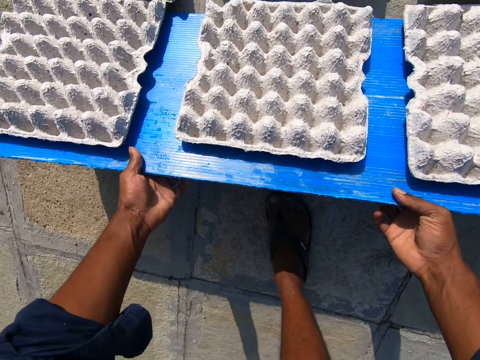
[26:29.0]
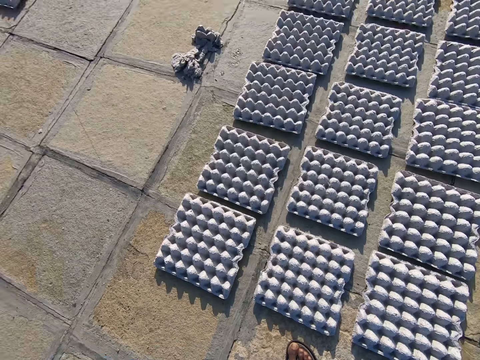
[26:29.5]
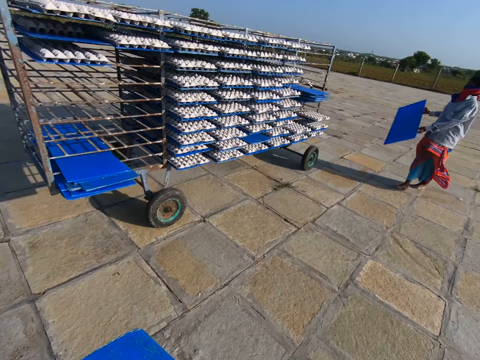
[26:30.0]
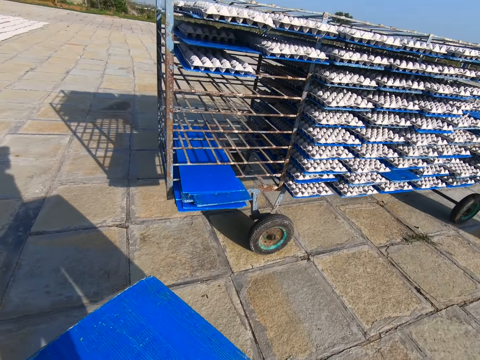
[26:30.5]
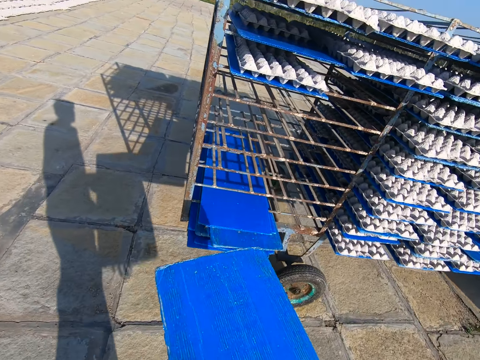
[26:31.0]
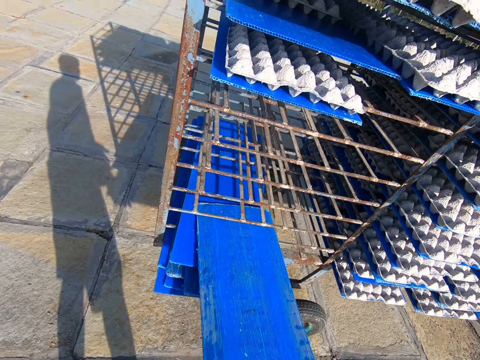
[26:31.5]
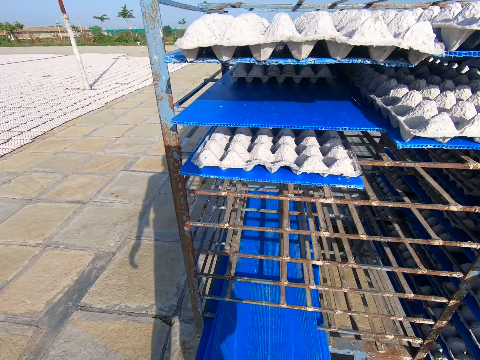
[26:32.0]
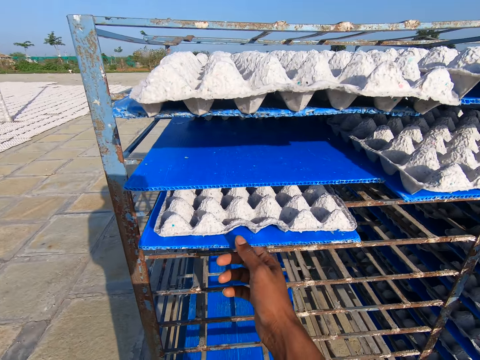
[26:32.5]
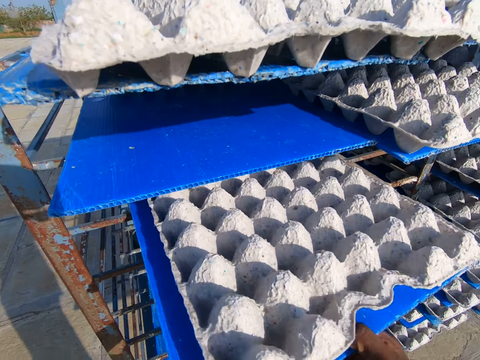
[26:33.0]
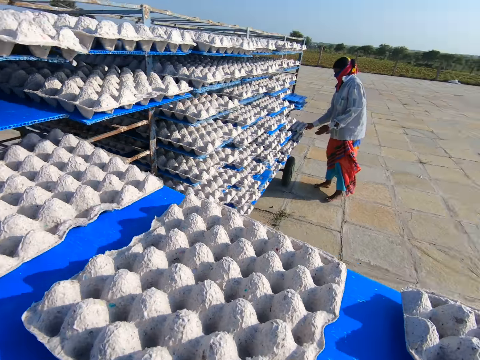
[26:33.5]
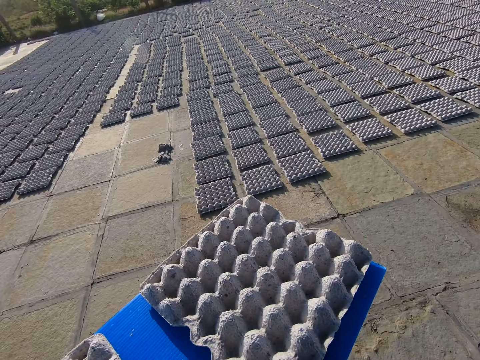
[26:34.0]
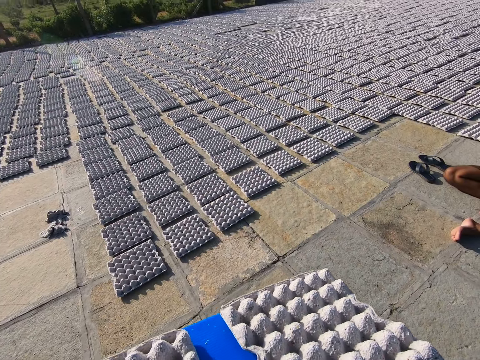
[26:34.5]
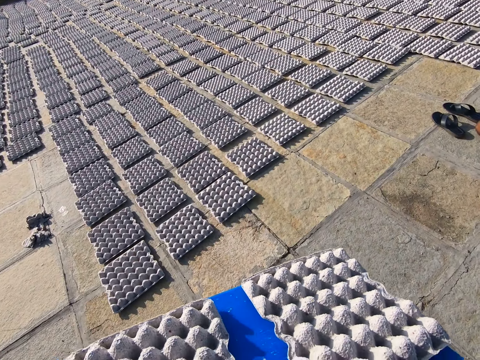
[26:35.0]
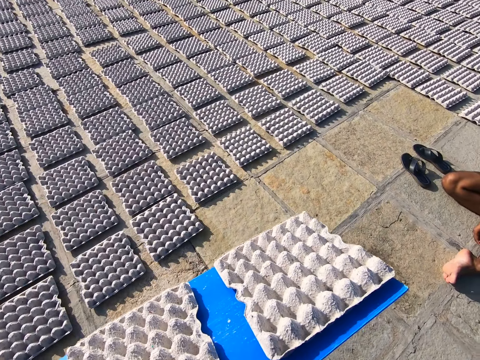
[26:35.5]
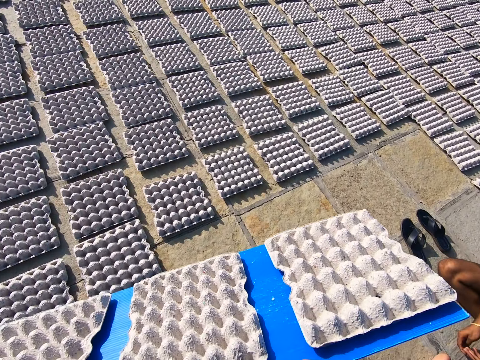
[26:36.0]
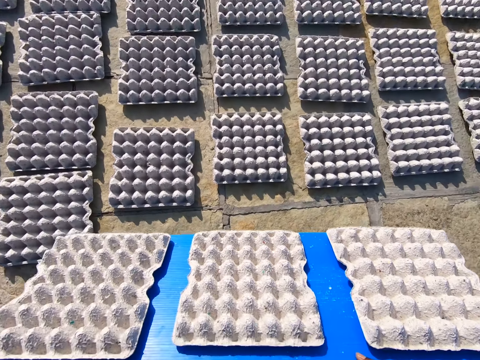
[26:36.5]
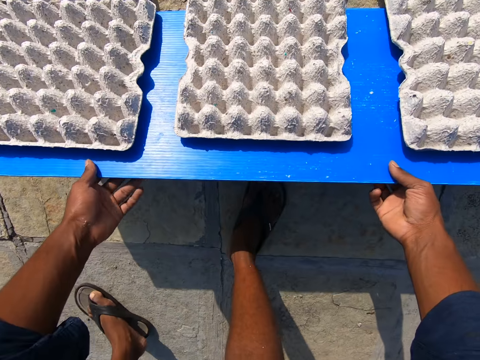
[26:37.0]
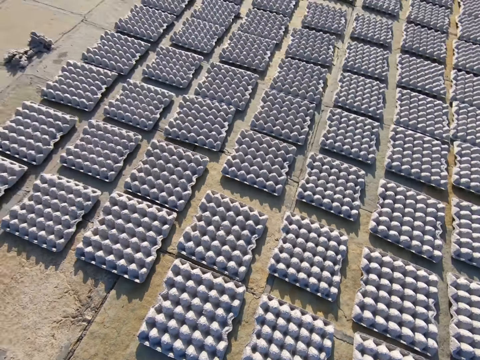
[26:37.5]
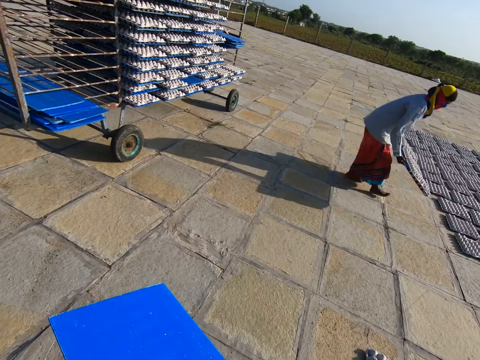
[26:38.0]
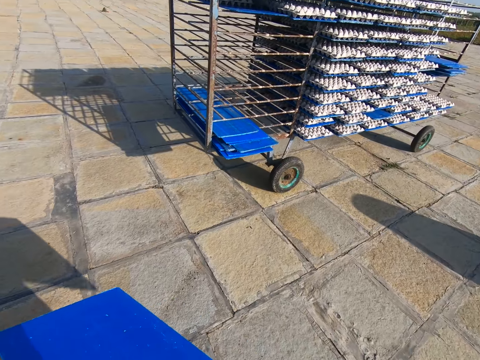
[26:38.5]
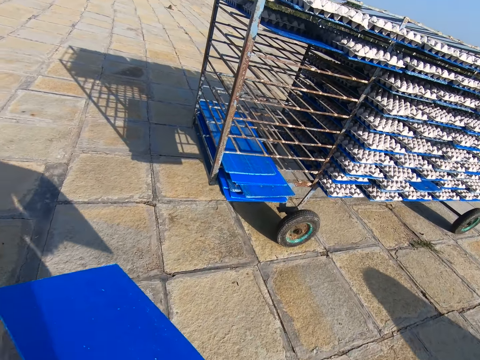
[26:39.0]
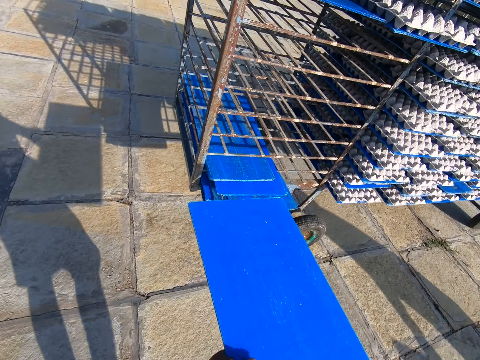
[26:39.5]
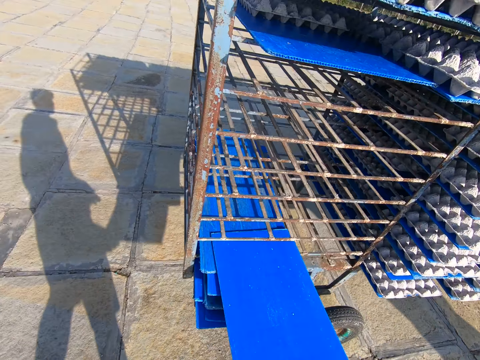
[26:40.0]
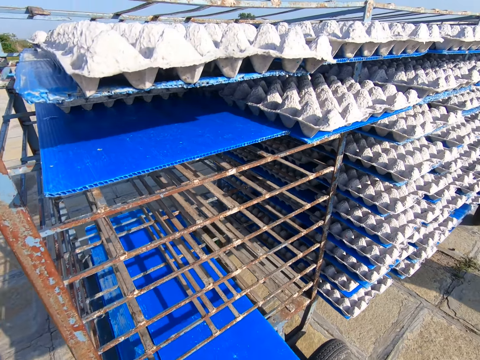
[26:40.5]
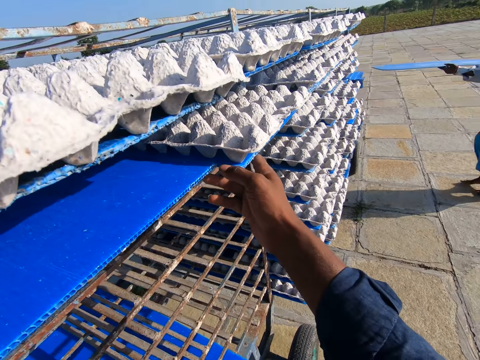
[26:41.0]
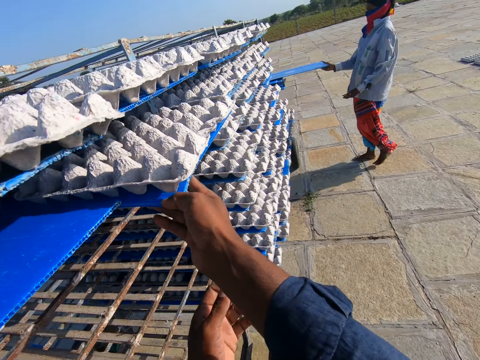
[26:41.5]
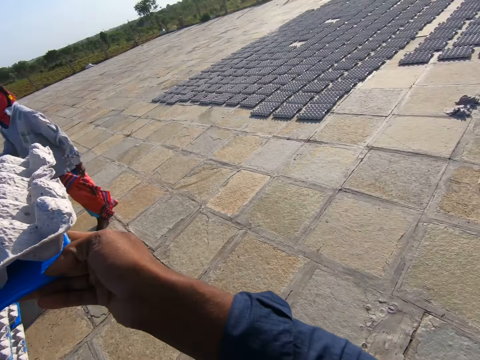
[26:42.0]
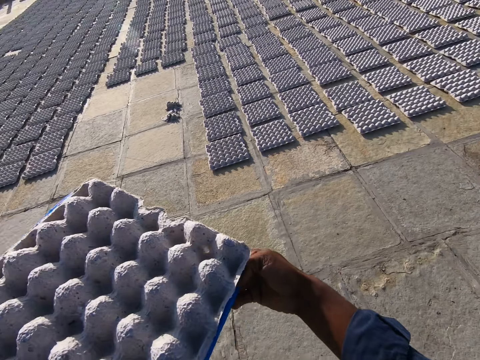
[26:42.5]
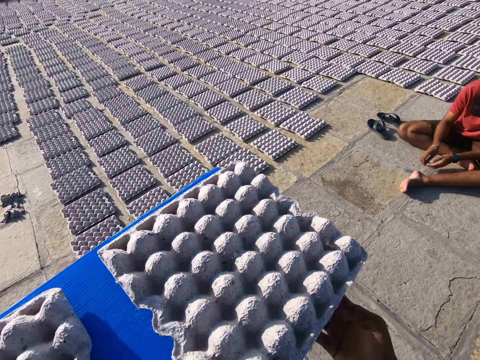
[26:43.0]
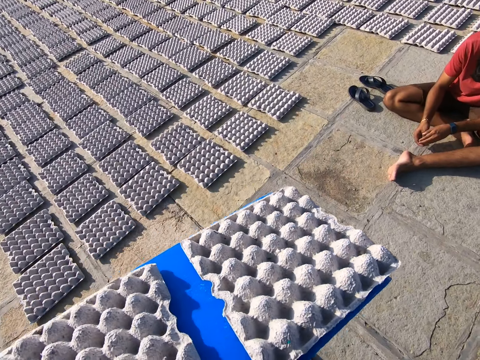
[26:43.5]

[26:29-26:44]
The camera wearer drops some egg trays on the floor from the plastic sheet or tray with both hands. He walks with the tray. He puts the plastic sheet on the rack on the floor with his right hand. He pushes the tray. He pulls a plastic sheet from the rack on the floor with his right hand. The woman pulls a plastic sheet from the rack with her right hand. The camera wearer walks with the tray. He drops some egg trays on the floor from the plastic sheet with both hands. He walks toward the rack on the floor. He puts the plastic sheet on the rack on the floor with his right hand. He pushes the tray. He pulls a plastic sheet from the rack on the floor with his right hand. The woman puts the plastic sheet on the rack on the floor with her right hand.

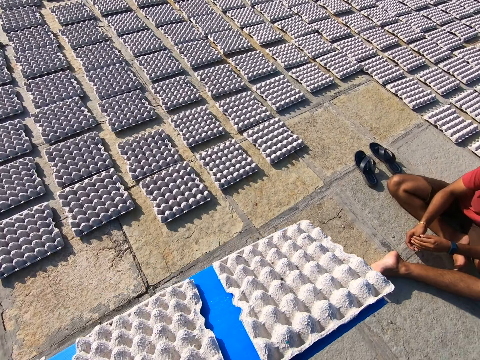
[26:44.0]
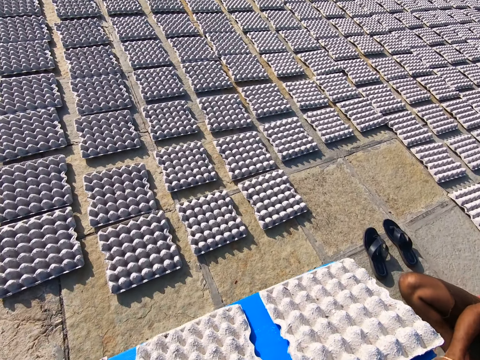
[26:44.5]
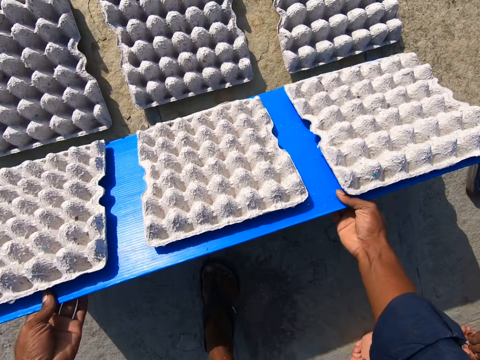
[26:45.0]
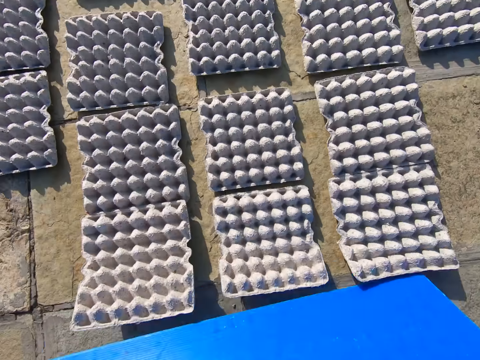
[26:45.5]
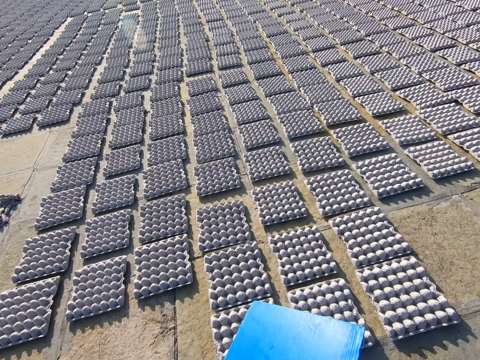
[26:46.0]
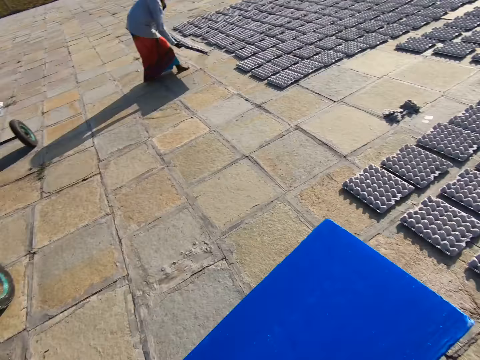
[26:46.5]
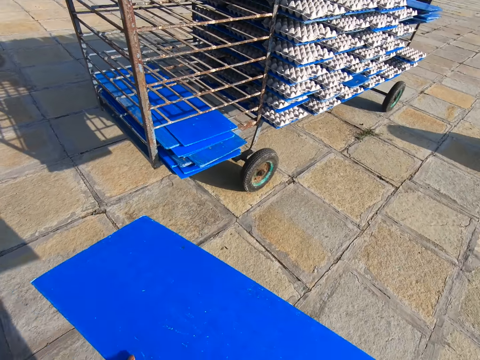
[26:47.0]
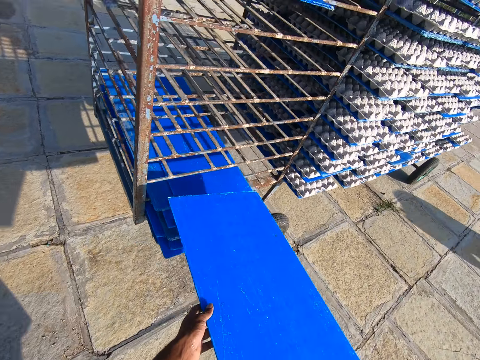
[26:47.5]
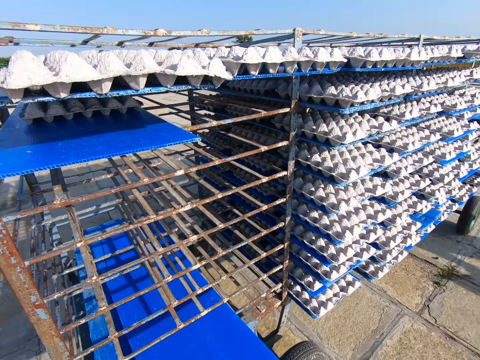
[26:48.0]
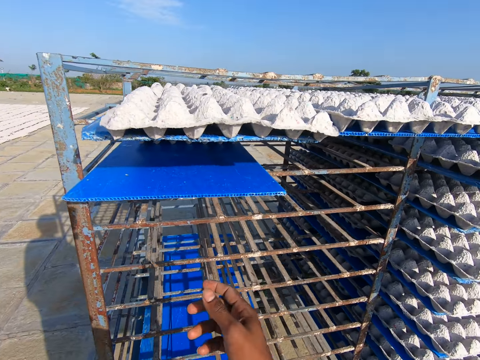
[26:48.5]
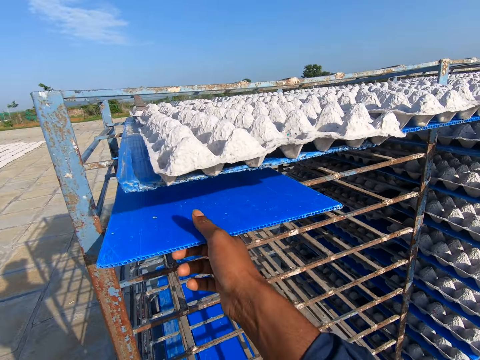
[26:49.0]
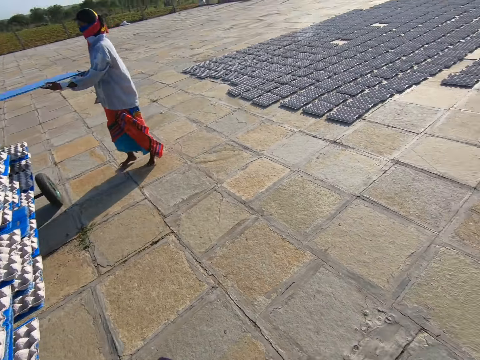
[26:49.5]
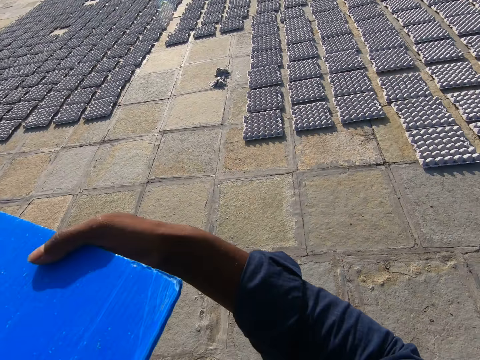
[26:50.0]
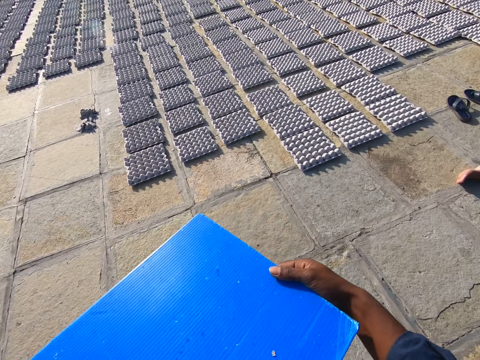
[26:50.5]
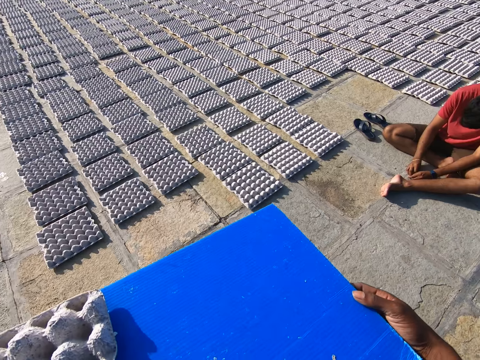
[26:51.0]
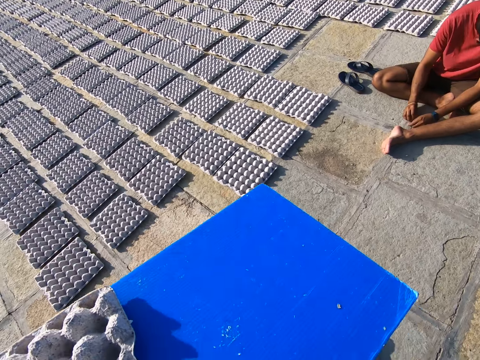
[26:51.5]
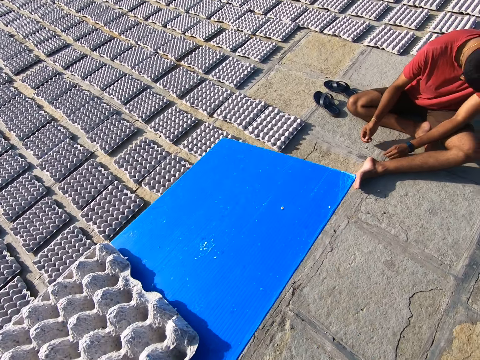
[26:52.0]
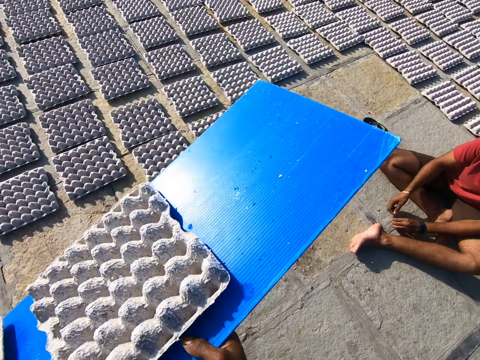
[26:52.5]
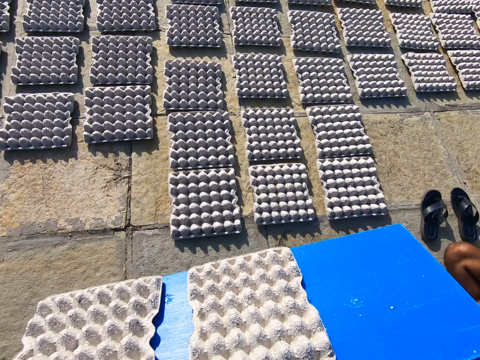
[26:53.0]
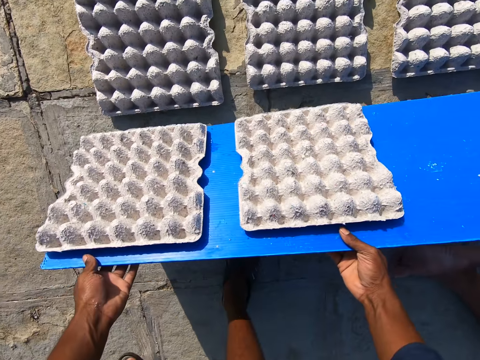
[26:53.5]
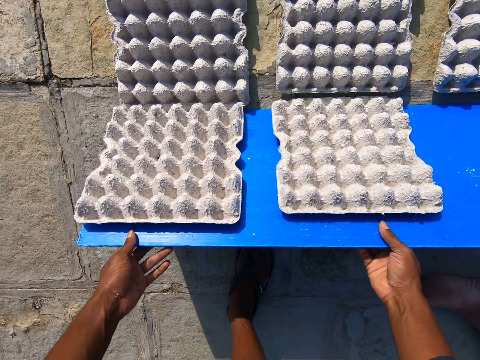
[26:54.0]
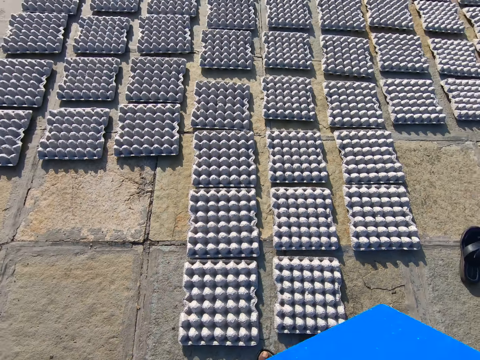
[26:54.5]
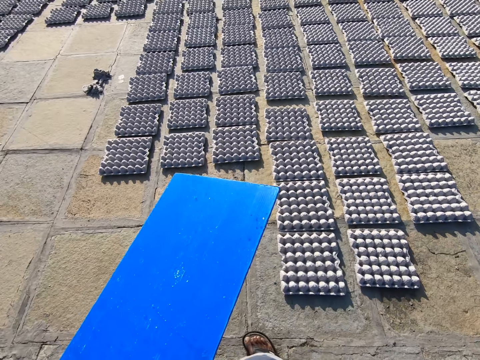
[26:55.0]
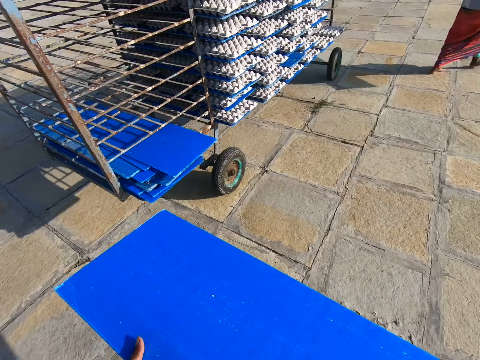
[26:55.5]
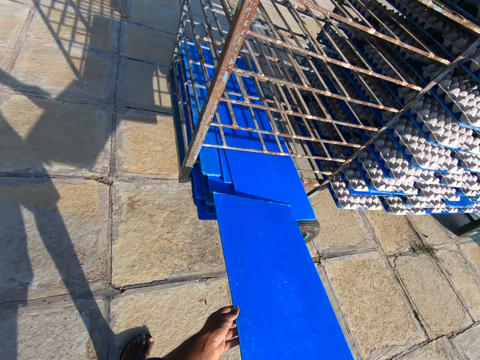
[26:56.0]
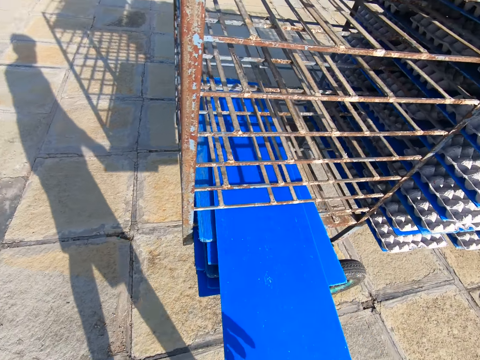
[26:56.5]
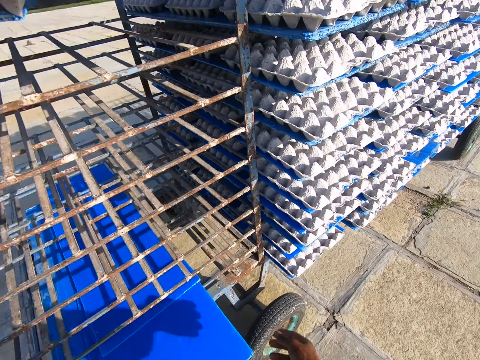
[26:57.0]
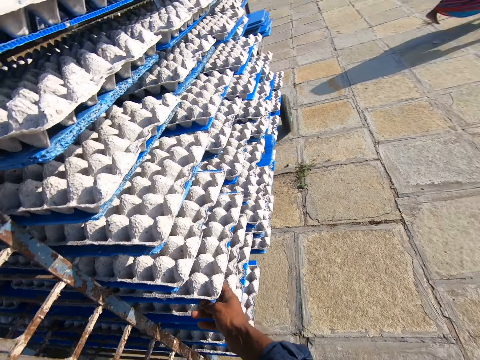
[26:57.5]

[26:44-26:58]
The camera wearer drops some egg trays on the floor from the plastic sheet or tray with both hands. He walks toward the rack on the floor. He puts the plastic sheet on the rack on the floor with his right hand. He pulls a plastic sheet from the rack on the floor with his right hand. He pushes the tray. He walks with the tray. He holds the plastic with his left hand. He holds the plastic sheet with both hands. He puts the plastic sheet on the rack on the floor with both hands. He drops the egg tray. He walks toward the rack on the floor. He puts the plastic sheet on the rack on the floor with his right hand. He pushes the tray. He pulls a plastic sheet from the rack on the floor with his right hand.
